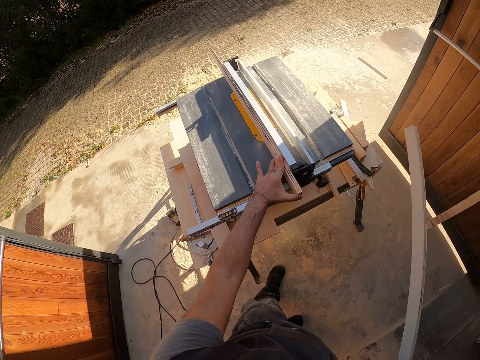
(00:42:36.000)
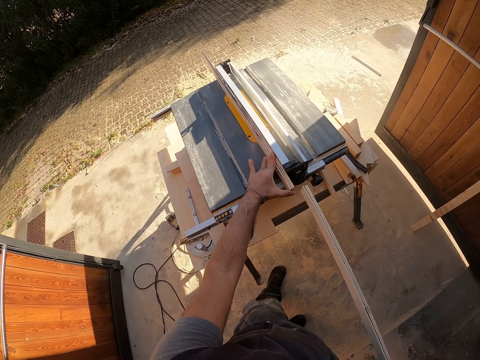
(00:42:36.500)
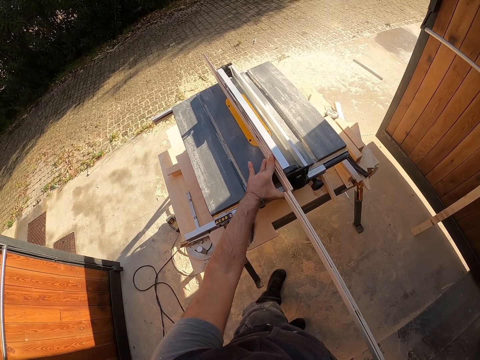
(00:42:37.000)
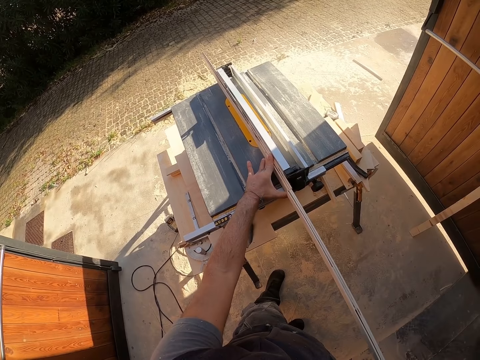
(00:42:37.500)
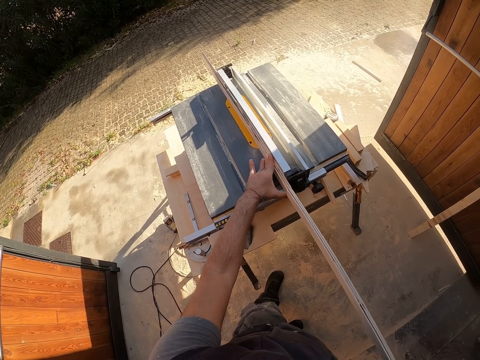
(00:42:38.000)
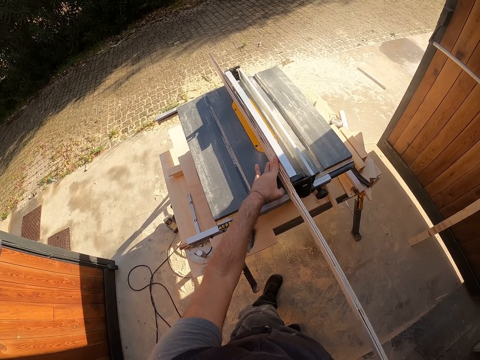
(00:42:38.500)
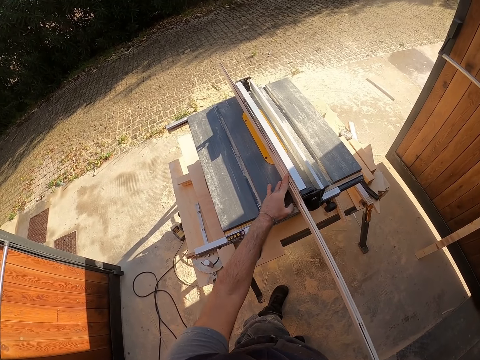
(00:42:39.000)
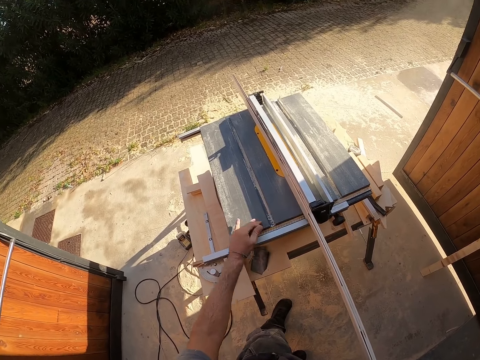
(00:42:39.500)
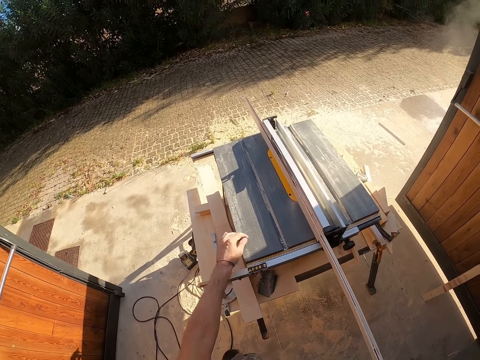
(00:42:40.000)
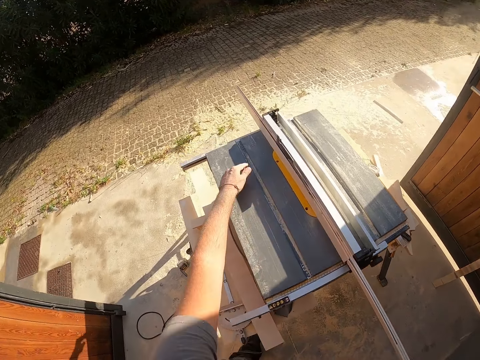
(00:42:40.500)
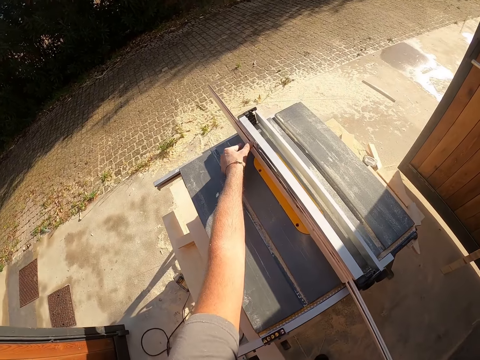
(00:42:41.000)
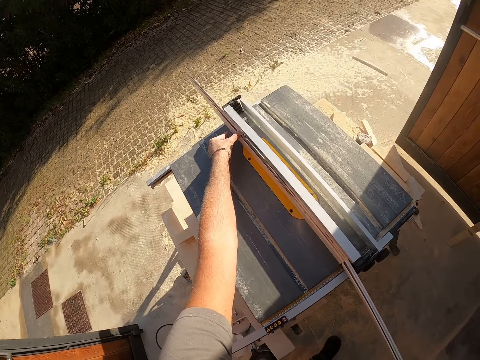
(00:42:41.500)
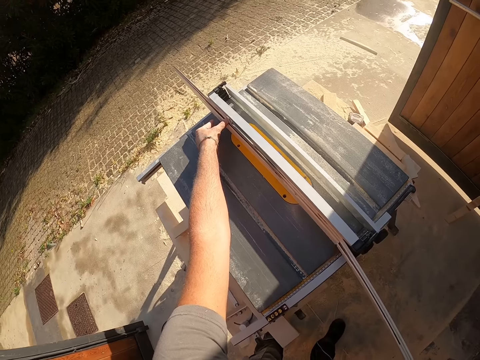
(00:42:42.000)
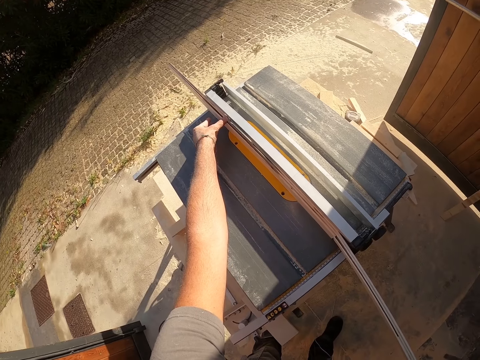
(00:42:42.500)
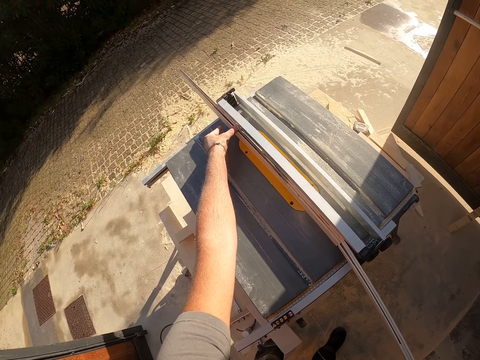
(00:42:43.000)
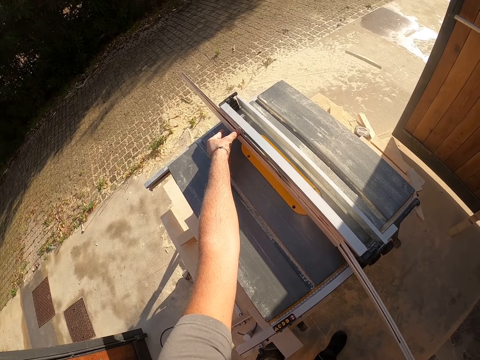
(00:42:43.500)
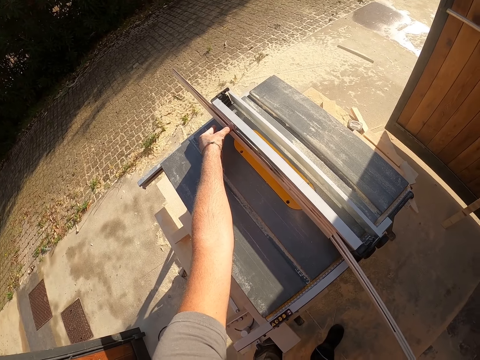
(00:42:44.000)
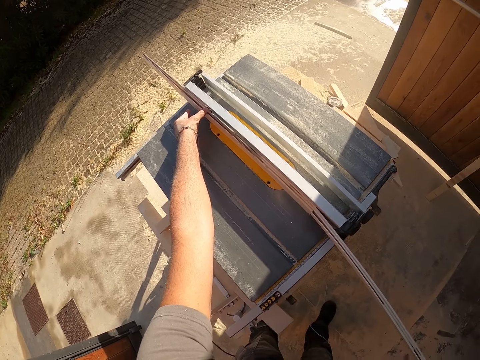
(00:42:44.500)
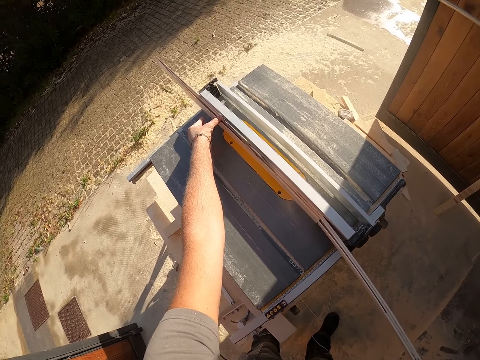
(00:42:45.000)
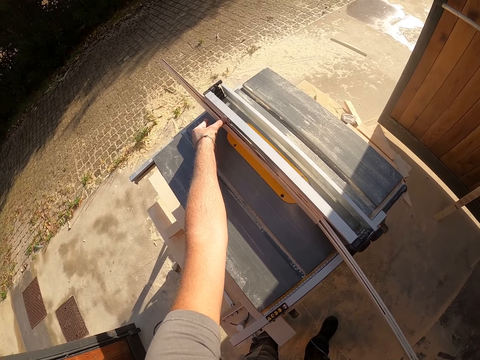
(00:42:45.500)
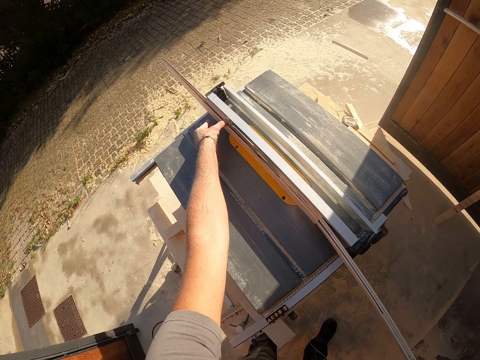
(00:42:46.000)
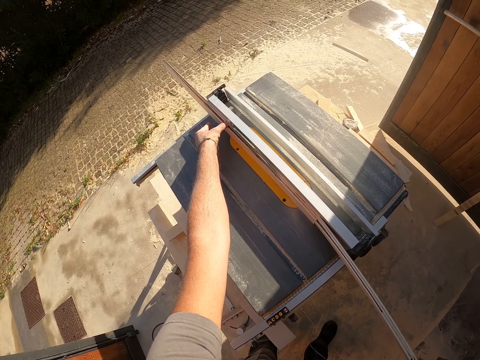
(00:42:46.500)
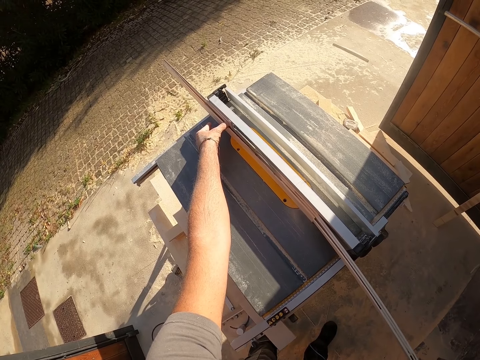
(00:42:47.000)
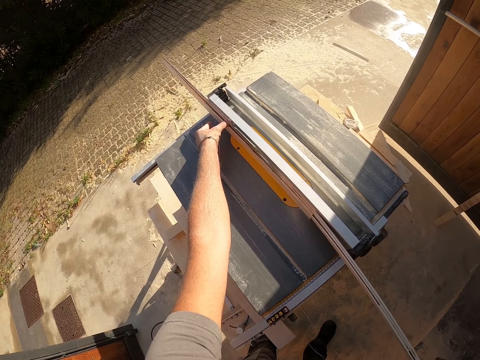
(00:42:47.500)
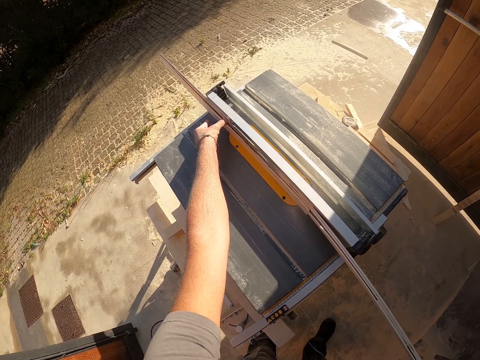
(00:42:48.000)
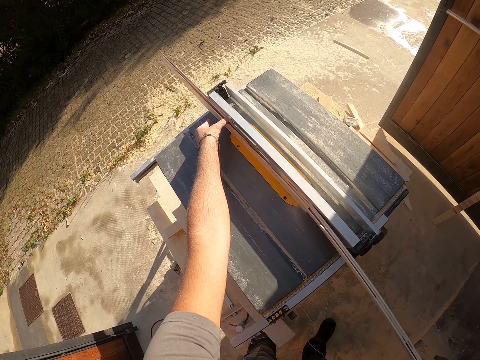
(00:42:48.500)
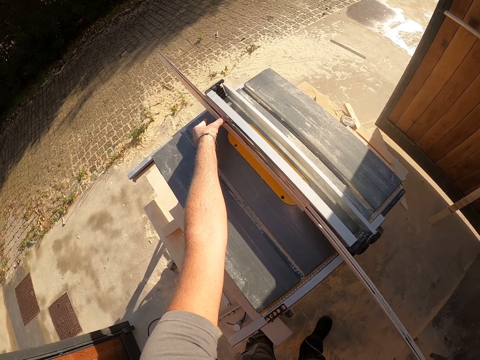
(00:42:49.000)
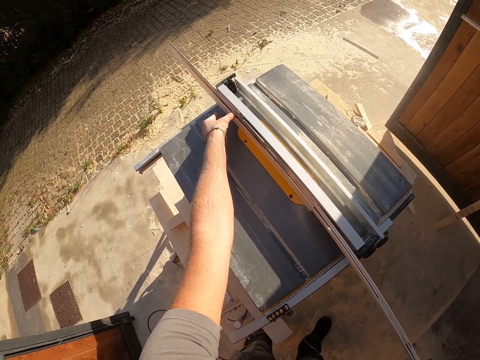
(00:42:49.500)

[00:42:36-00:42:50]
The camera wearer shakes the wood in his right hand. He places the plywood on the saw table with his right hand. He removes his left hand from the plywood. He aligns the wood with the wood smoothing machine. He holds the plywood on the saw table with his left hand. He moves his left hand on the plywood on the saw table.

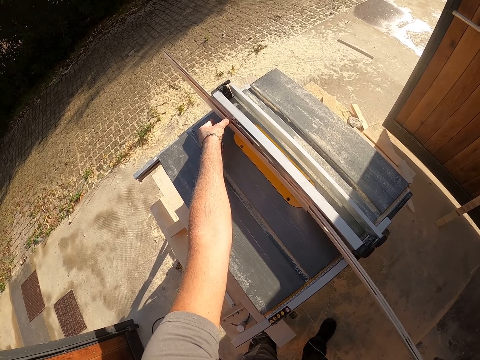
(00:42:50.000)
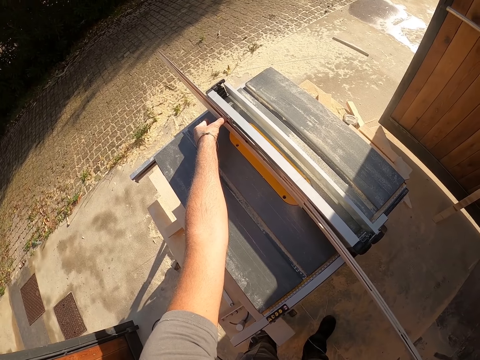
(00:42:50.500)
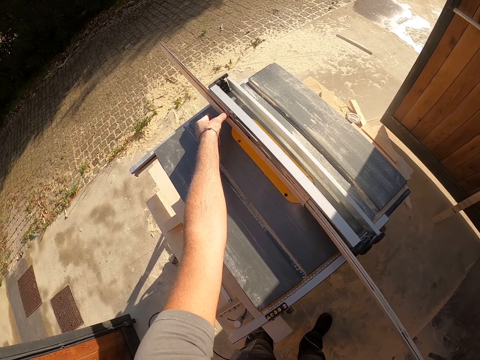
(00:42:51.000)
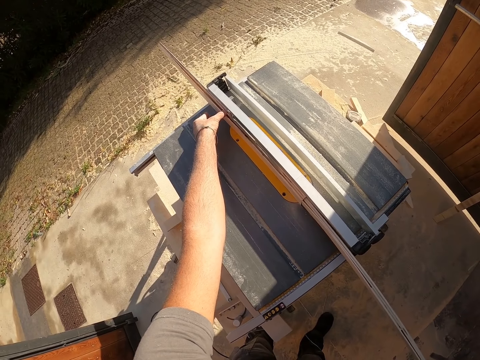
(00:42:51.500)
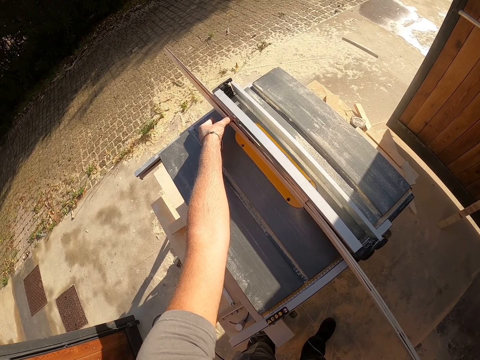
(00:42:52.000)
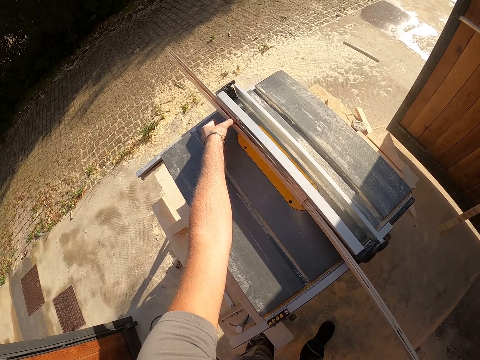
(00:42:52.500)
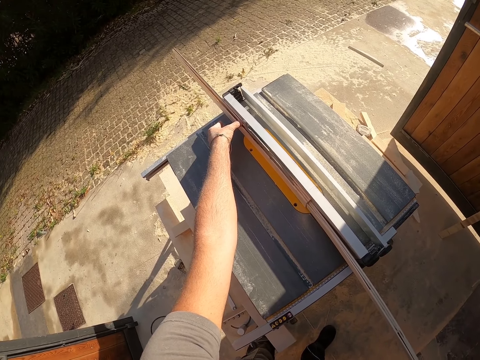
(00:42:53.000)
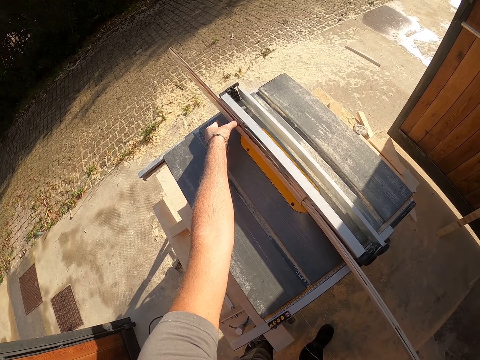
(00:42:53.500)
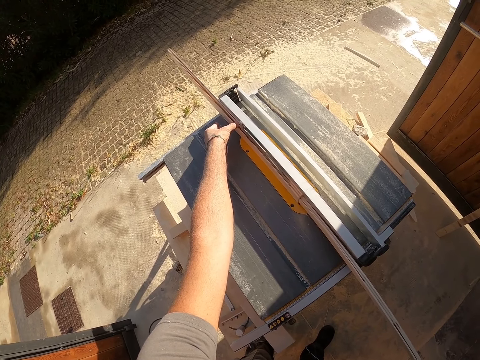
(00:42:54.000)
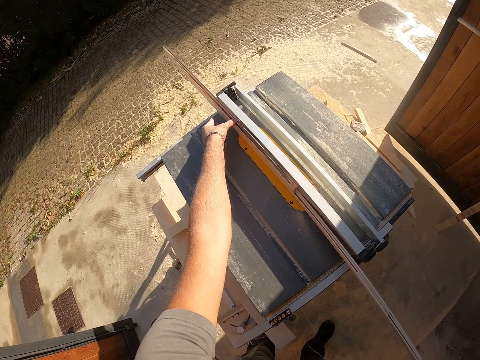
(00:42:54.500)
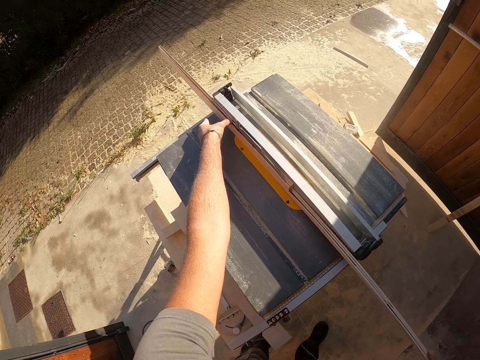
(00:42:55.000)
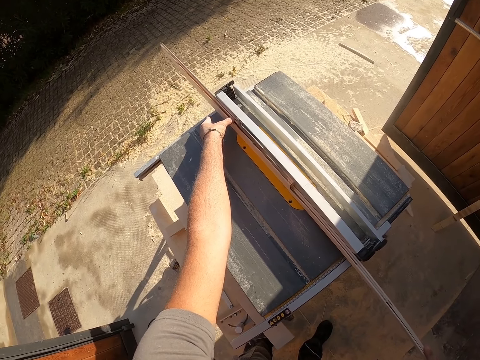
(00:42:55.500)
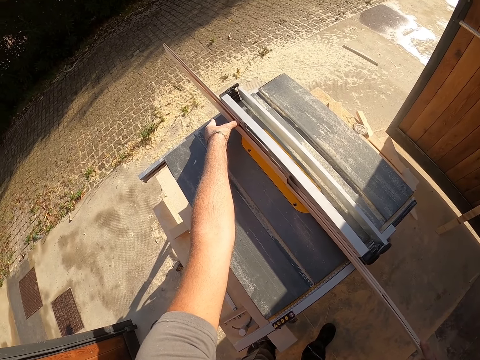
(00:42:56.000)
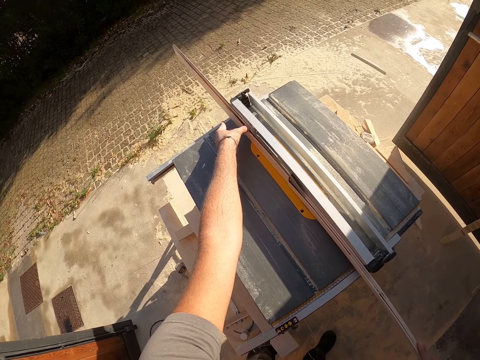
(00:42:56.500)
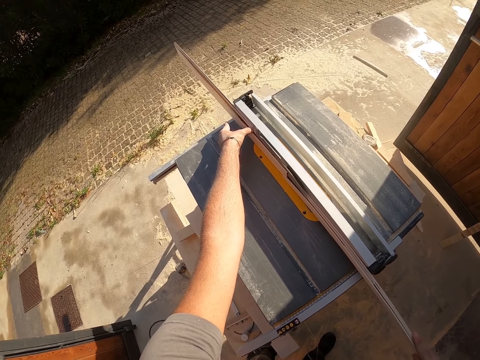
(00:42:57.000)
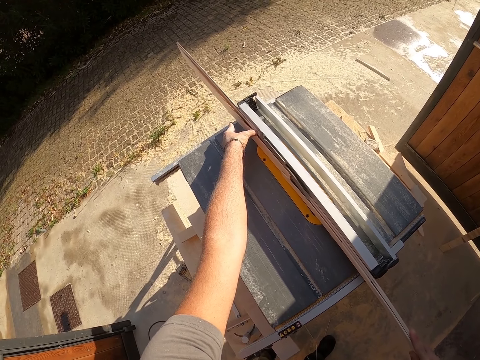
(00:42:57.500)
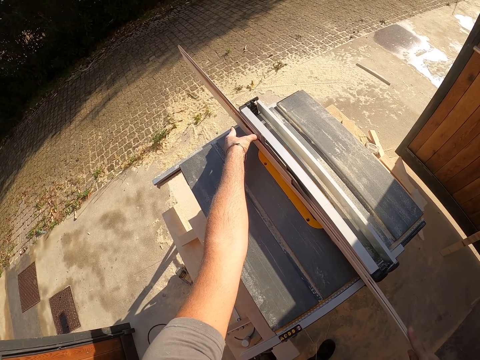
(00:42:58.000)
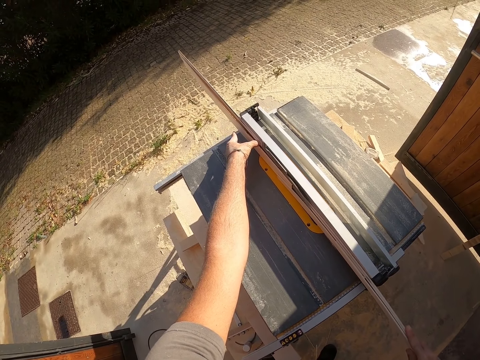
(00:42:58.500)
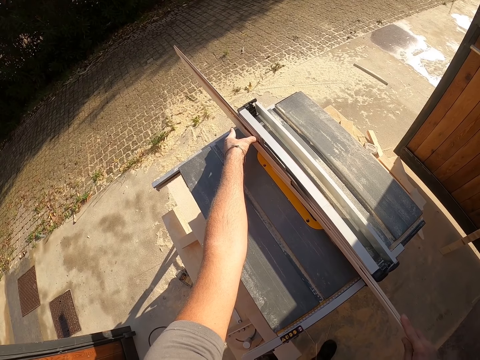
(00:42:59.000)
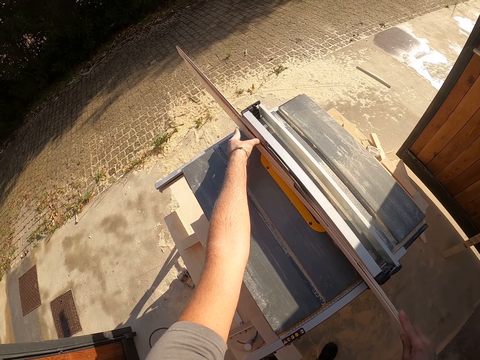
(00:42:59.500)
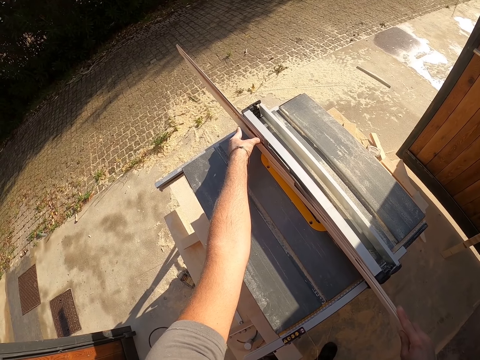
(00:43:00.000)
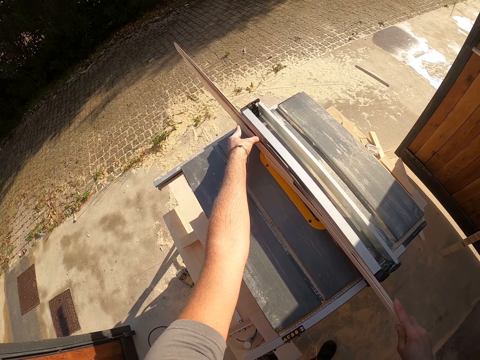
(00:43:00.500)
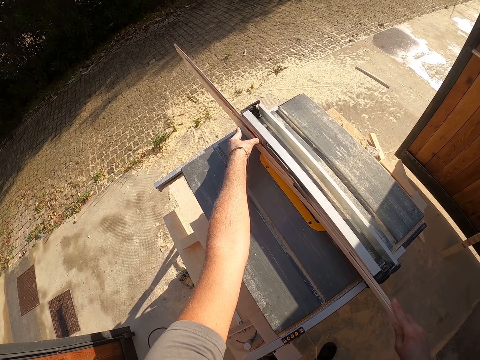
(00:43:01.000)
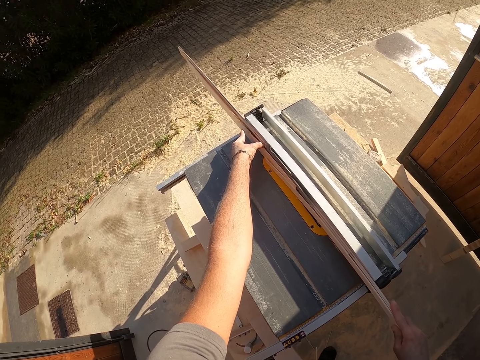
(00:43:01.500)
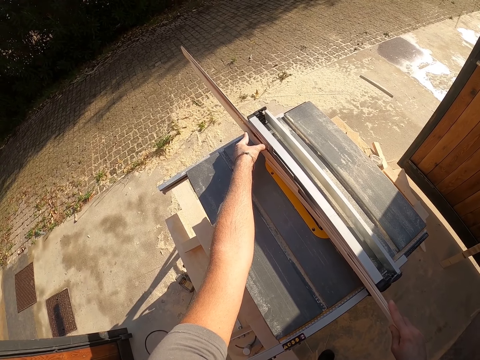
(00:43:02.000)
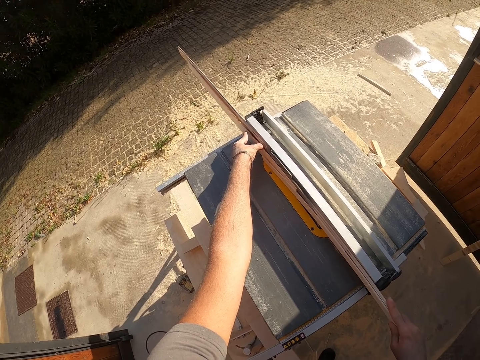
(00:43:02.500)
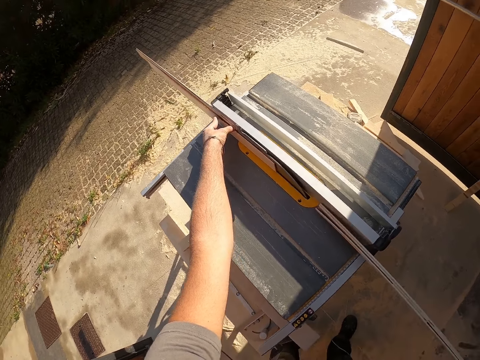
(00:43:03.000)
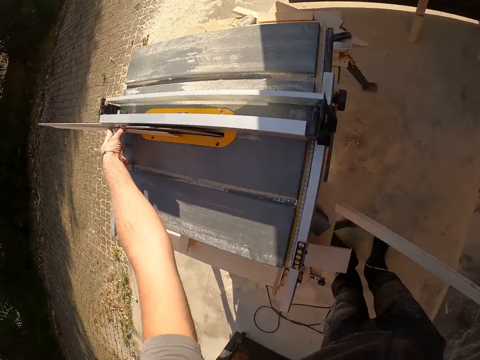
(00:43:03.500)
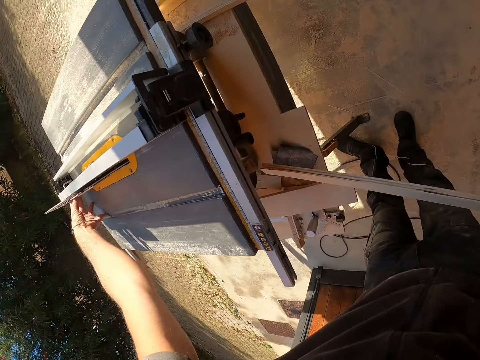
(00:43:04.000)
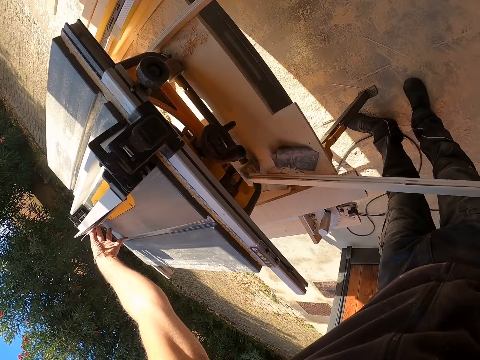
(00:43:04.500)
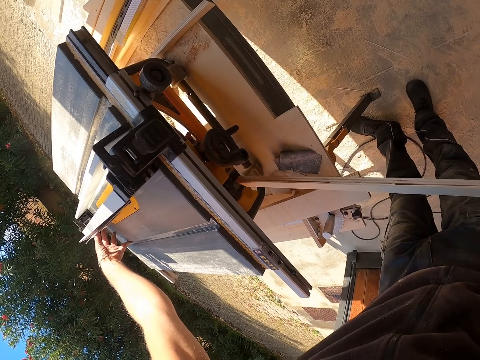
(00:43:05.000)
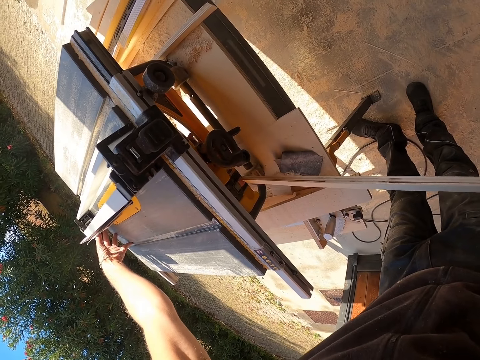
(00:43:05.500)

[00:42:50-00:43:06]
The camera wearer smoothens wood on a wood smoothing machine. He removes a sliced plywood from the saw table with his right hand. He looks around. He points below the wood smoothing machine with the wood.
